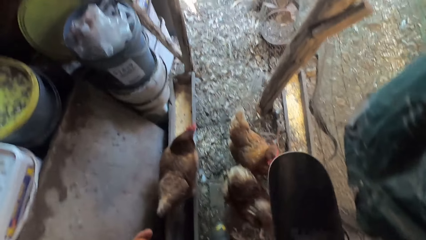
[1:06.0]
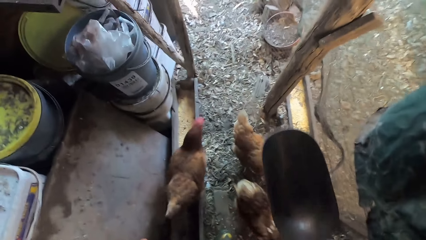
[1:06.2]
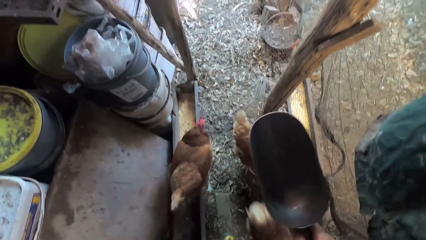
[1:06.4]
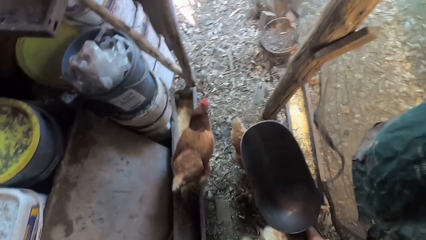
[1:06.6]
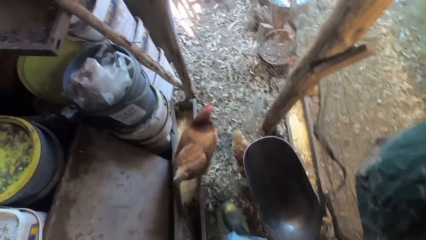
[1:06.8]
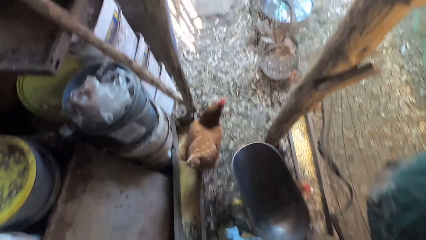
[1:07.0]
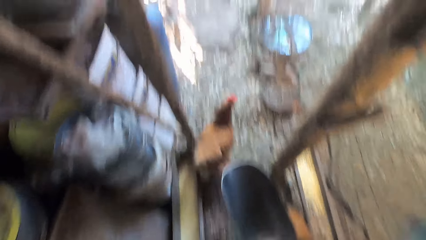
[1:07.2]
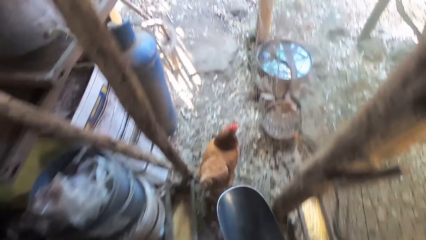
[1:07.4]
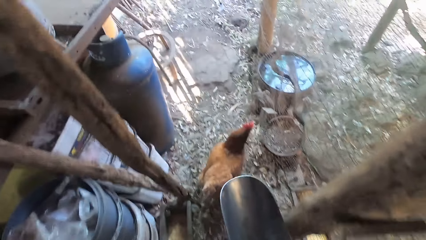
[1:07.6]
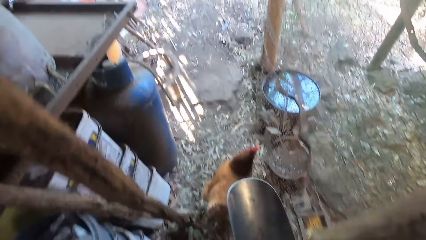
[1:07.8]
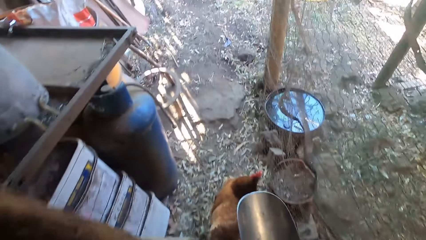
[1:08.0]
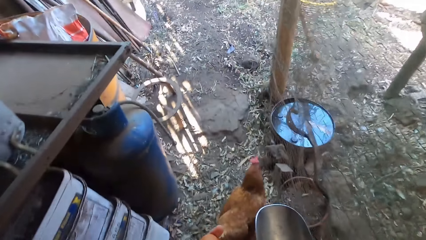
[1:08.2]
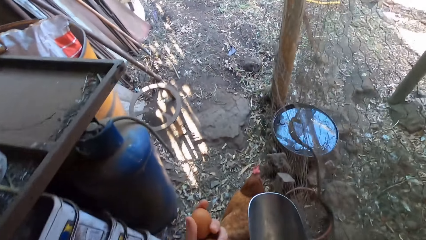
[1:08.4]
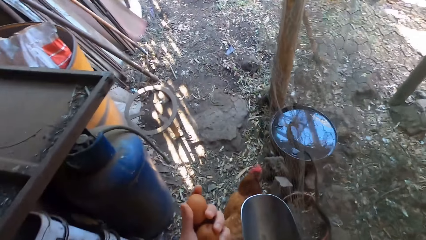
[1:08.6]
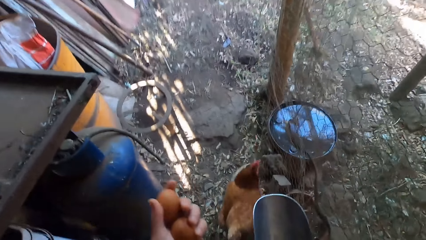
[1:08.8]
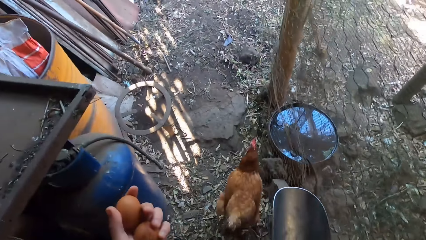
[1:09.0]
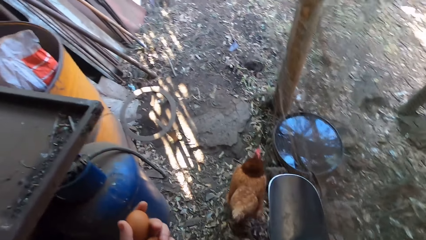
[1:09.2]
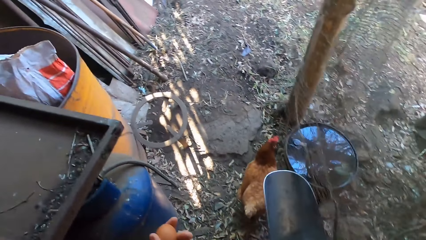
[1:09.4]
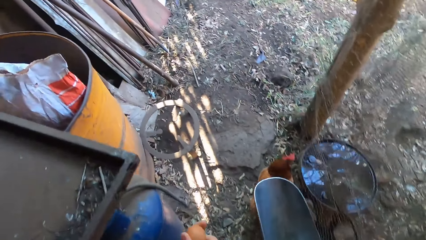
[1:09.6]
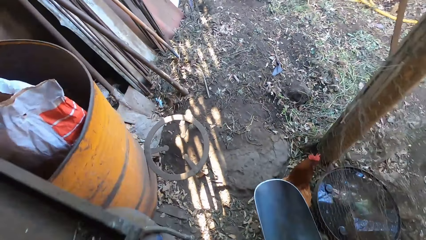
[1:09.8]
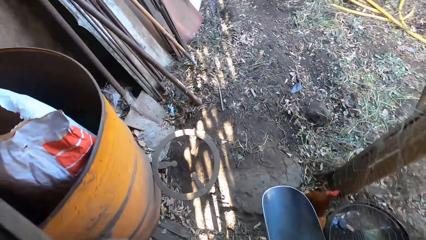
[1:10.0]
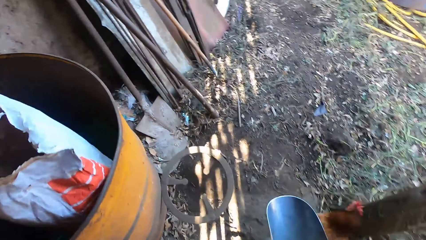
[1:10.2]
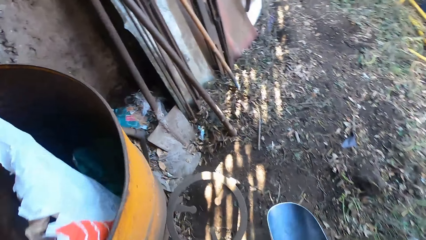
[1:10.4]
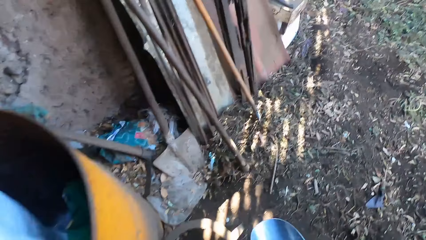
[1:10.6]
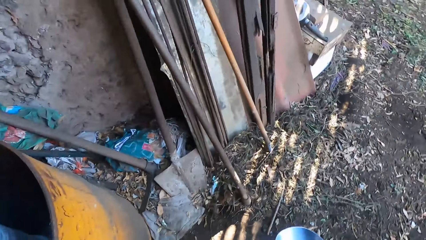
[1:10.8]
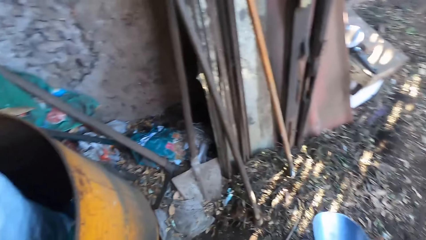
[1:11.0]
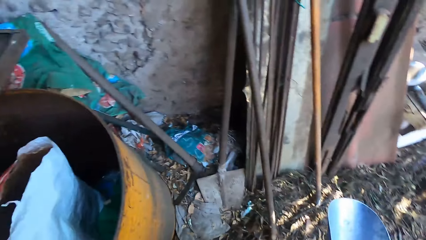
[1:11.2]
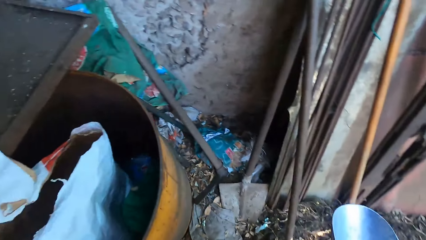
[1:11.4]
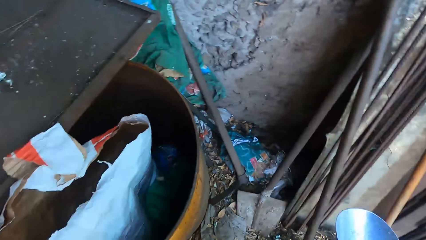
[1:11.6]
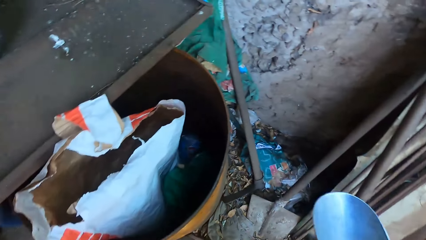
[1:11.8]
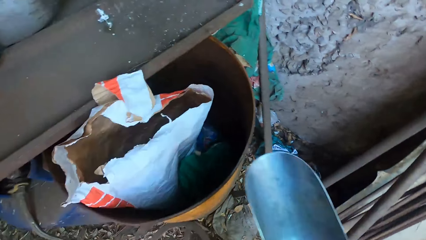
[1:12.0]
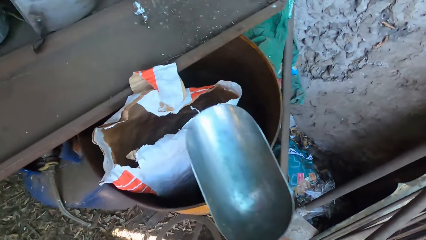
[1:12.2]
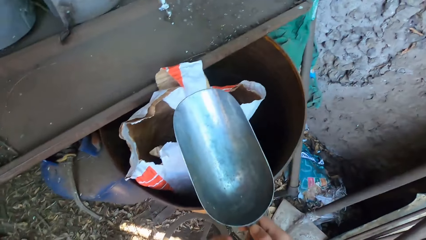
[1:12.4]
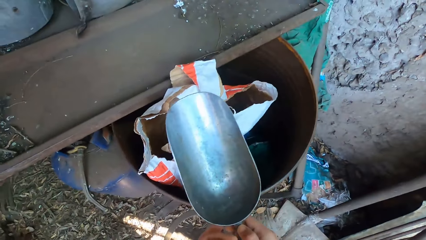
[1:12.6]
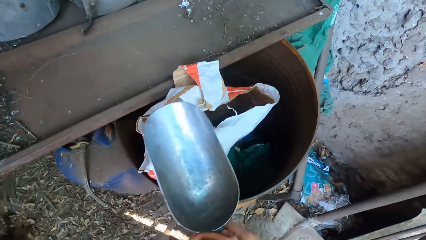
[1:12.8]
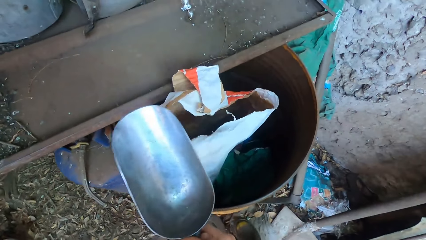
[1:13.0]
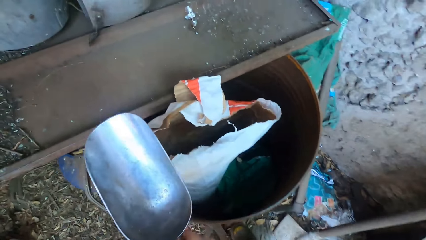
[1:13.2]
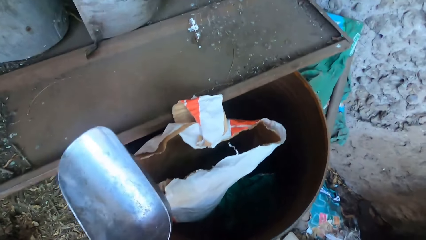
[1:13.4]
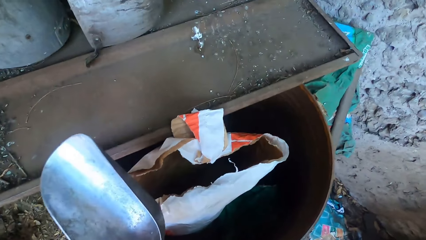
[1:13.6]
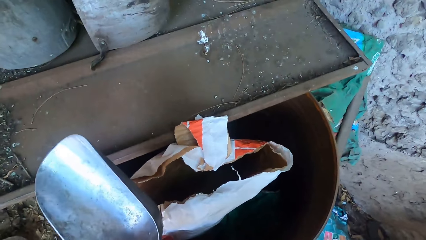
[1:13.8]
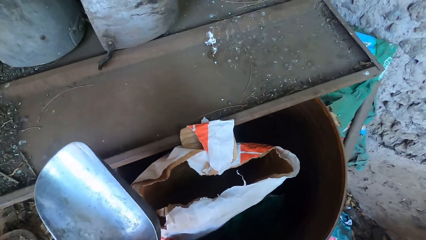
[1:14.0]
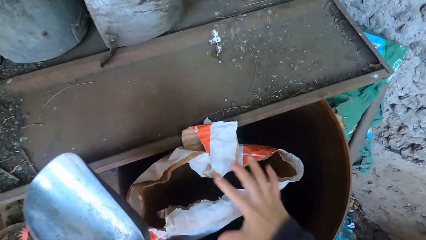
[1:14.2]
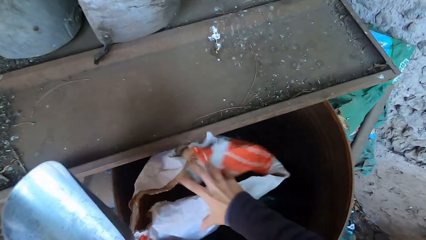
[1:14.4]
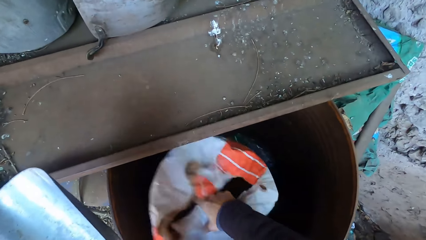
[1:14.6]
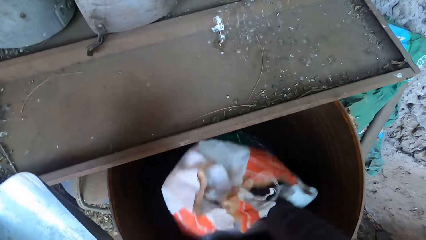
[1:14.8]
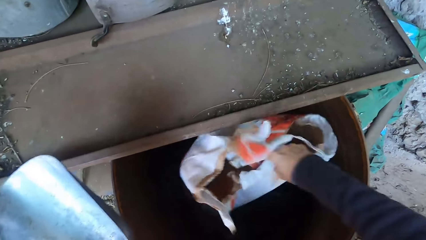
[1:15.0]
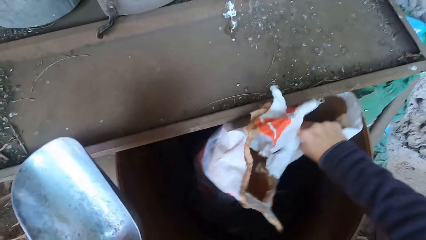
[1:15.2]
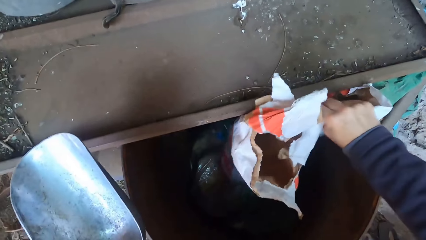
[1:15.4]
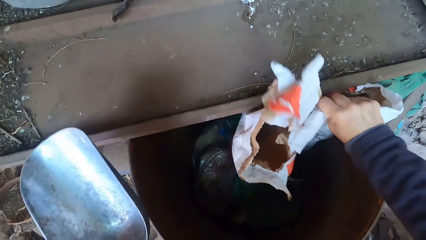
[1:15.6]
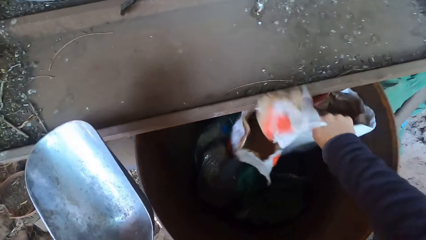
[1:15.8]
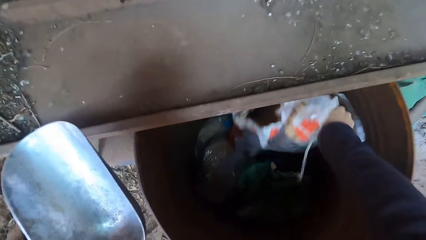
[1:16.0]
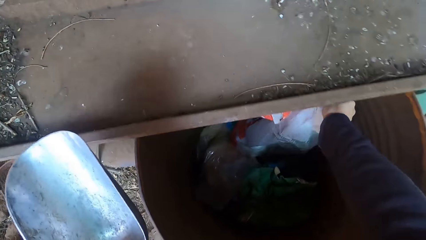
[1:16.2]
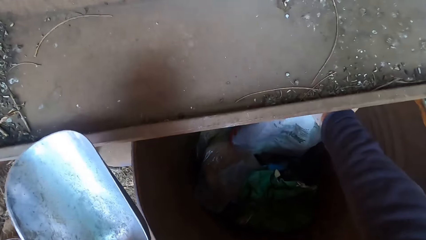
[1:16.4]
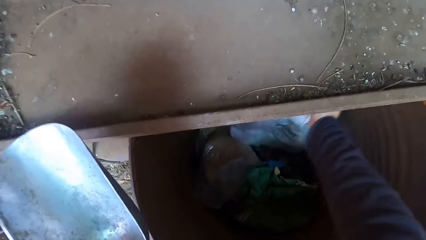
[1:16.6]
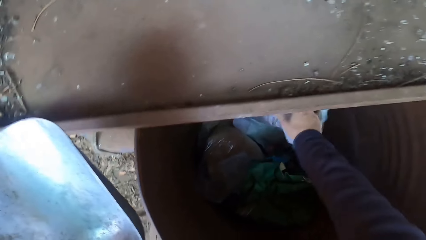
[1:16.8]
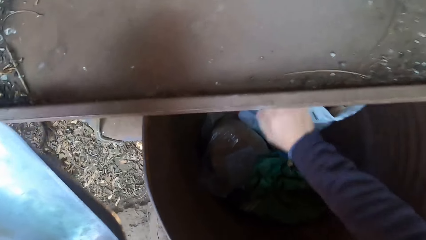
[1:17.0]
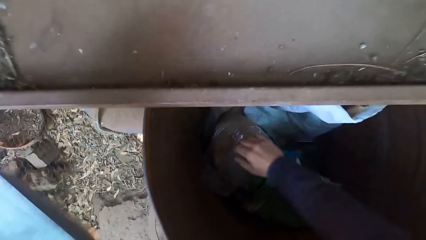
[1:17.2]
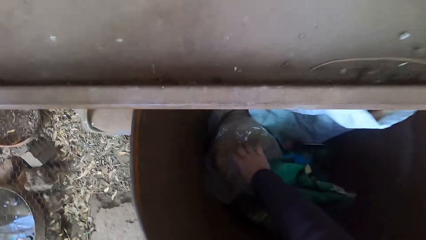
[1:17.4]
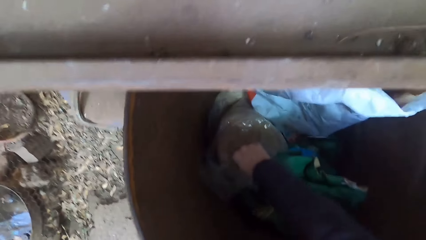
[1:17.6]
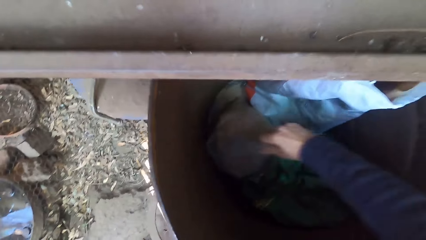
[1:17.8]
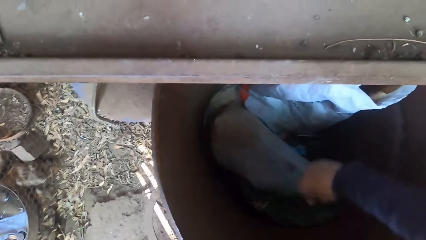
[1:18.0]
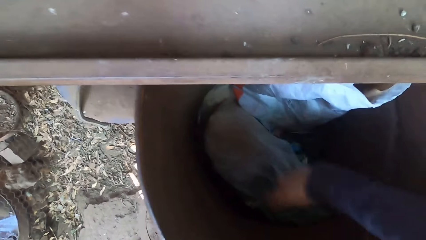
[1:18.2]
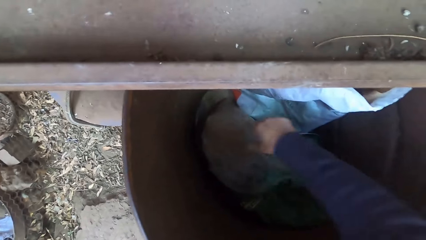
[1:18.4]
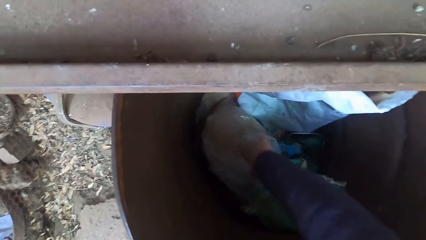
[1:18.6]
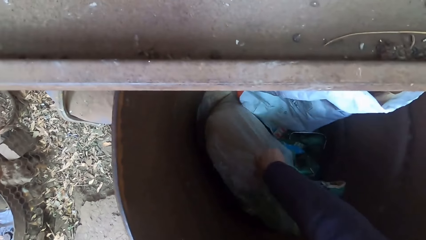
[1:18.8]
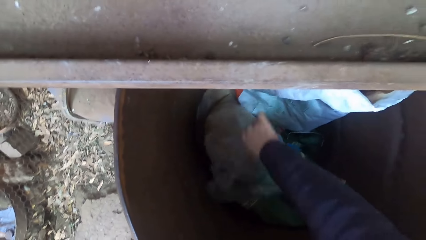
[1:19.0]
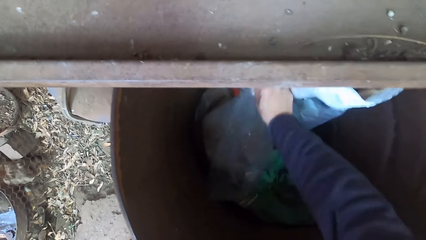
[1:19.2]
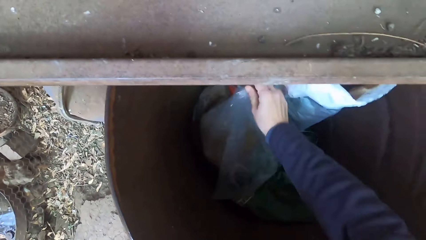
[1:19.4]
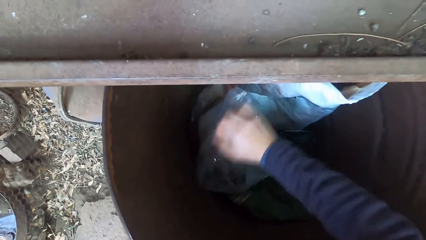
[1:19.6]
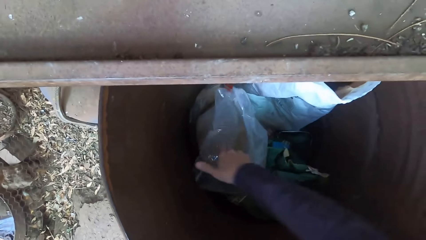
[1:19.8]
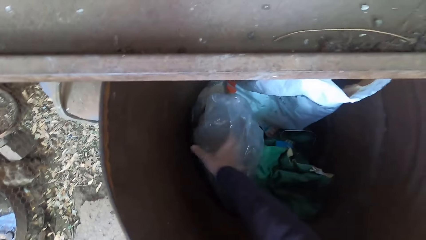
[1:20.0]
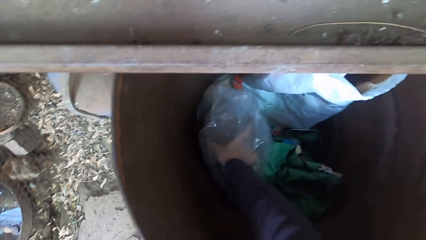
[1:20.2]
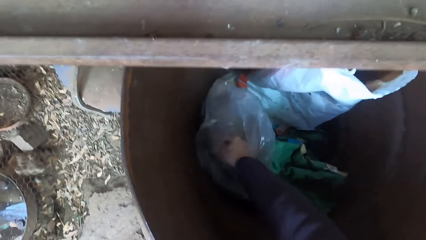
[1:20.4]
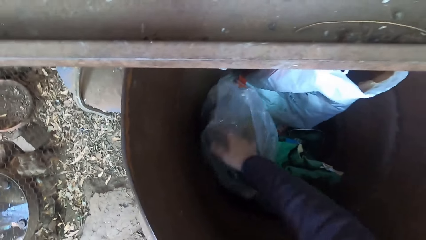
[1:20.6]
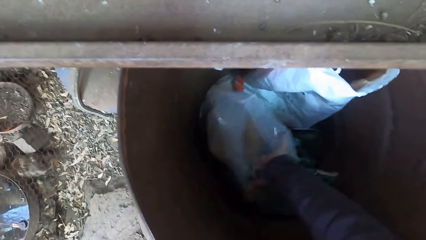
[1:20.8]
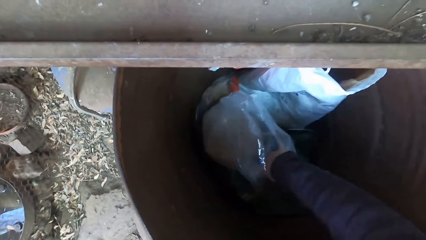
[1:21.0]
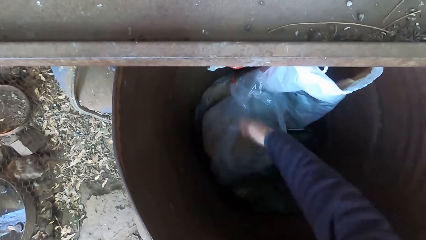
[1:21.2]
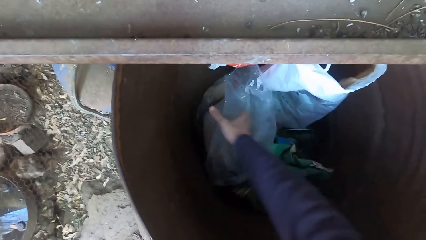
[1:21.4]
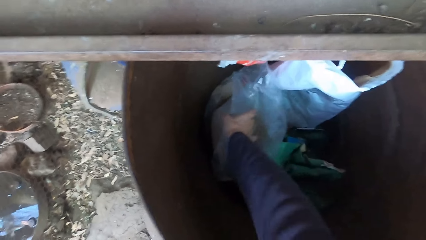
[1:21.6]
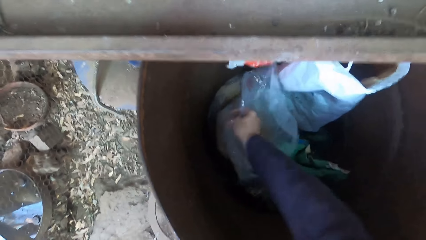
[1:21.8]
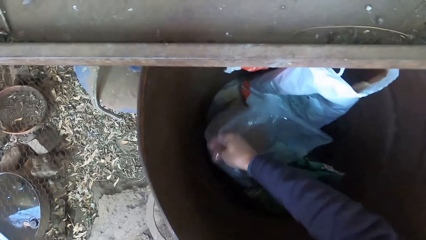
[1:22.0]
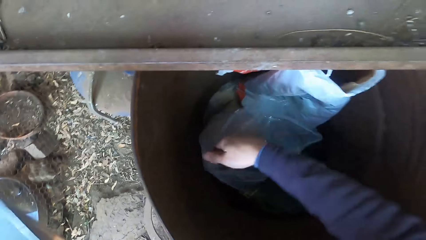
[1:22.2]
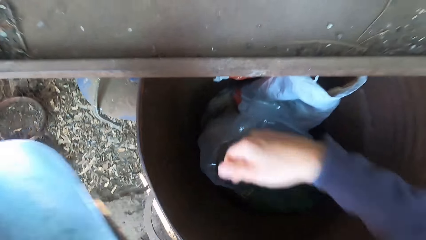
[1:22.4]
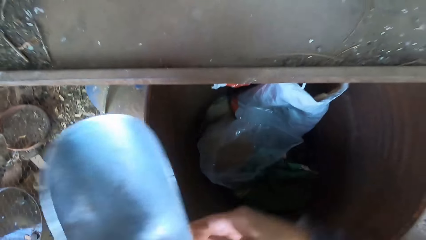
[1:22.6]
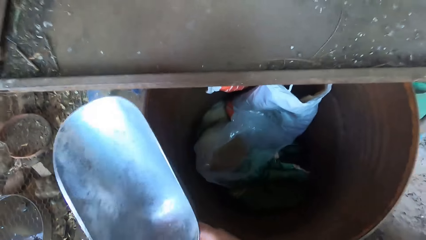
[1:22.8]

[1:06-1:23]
The camera wearer walks. He transfers the scooping spoon from his right hand to his left hand. He closes the paper. He arranges the sack bag in the drum with his right hand. He opens a nylon bag in the drum with his right hand.
